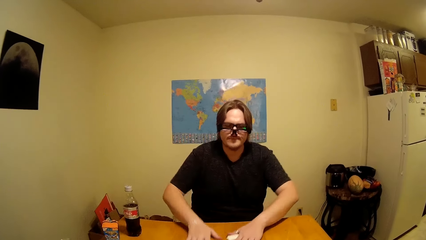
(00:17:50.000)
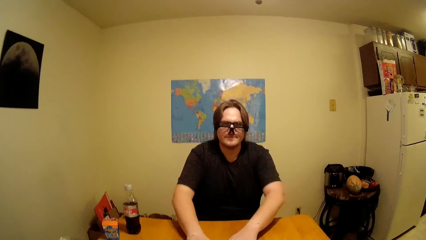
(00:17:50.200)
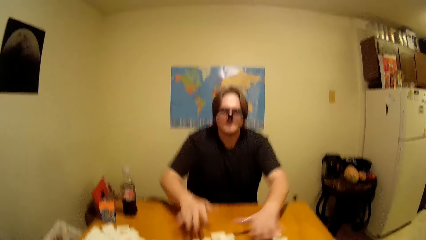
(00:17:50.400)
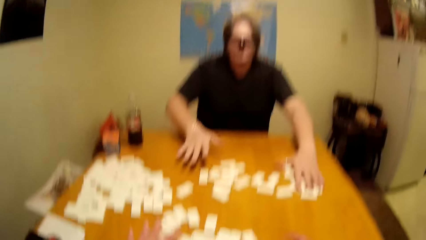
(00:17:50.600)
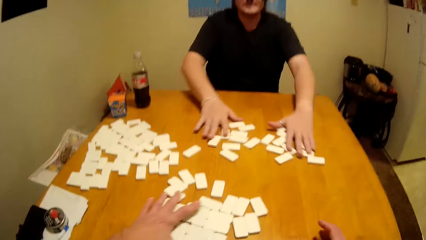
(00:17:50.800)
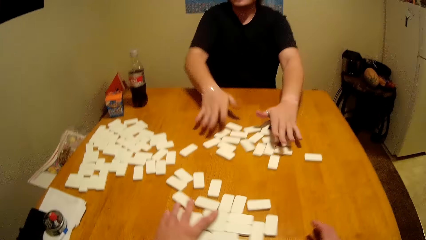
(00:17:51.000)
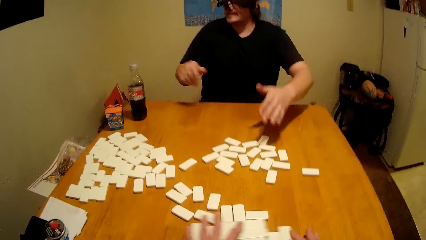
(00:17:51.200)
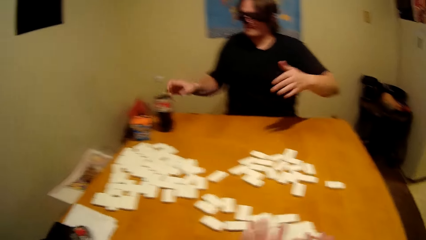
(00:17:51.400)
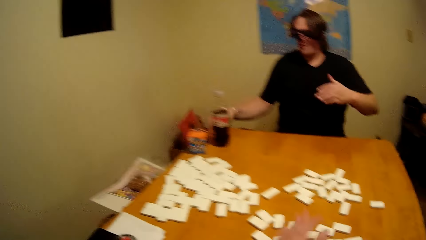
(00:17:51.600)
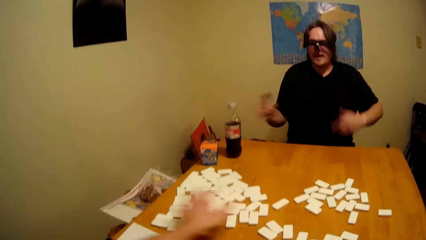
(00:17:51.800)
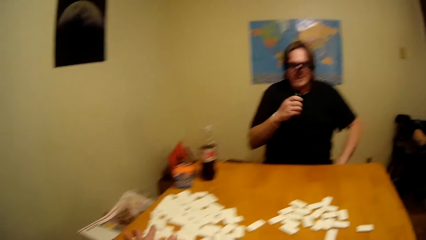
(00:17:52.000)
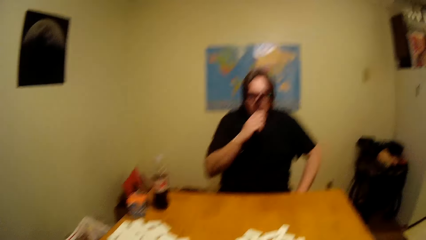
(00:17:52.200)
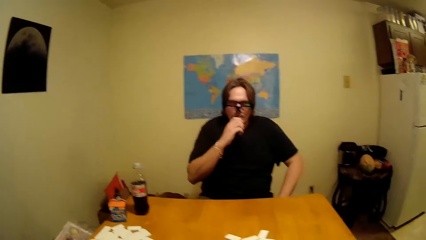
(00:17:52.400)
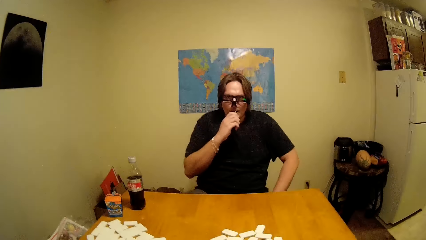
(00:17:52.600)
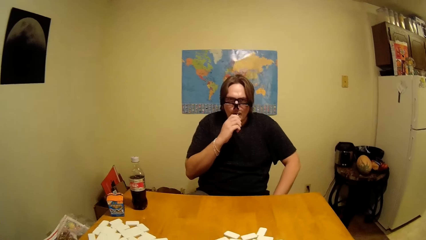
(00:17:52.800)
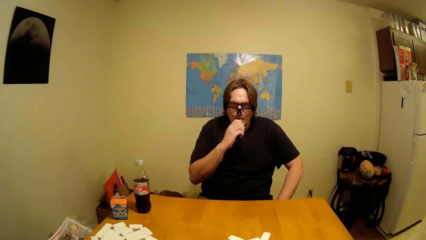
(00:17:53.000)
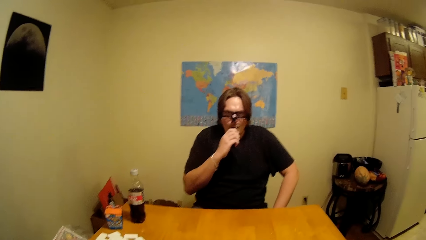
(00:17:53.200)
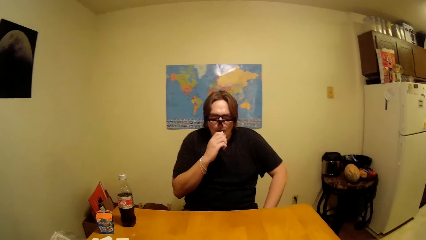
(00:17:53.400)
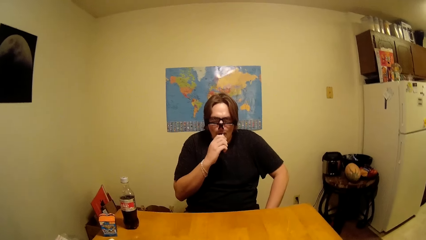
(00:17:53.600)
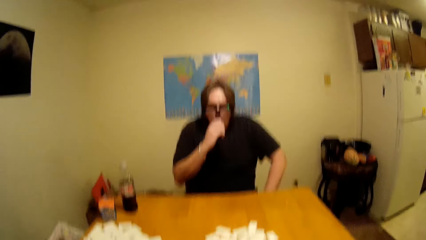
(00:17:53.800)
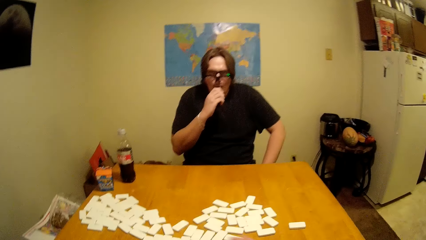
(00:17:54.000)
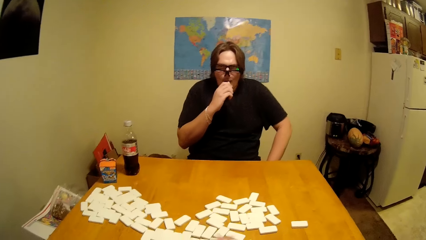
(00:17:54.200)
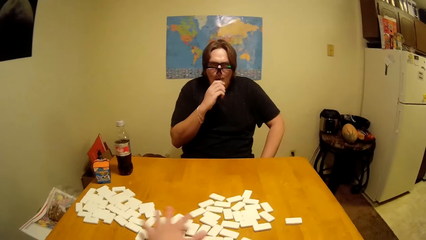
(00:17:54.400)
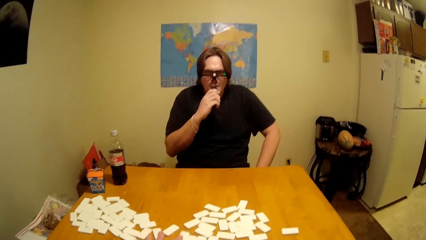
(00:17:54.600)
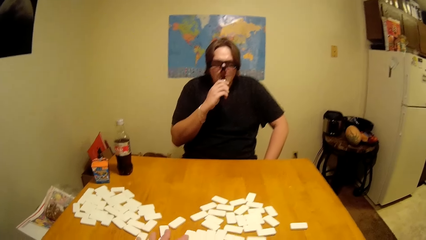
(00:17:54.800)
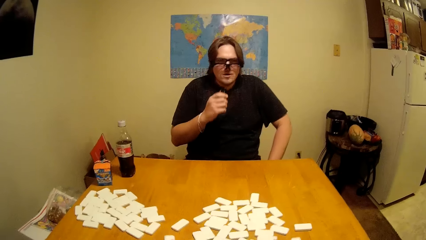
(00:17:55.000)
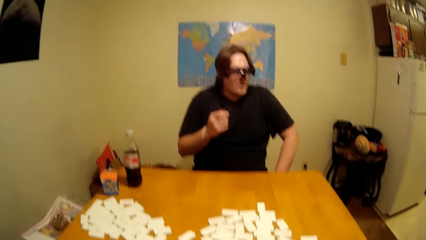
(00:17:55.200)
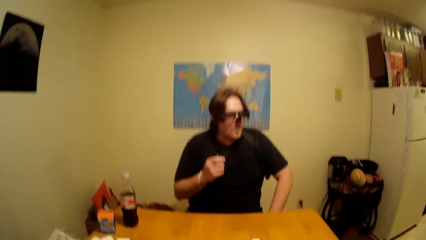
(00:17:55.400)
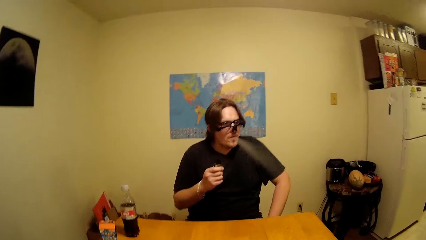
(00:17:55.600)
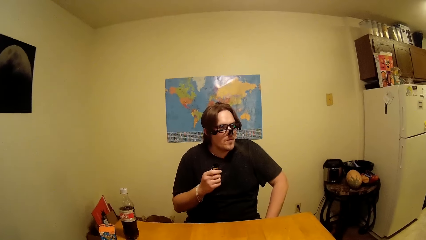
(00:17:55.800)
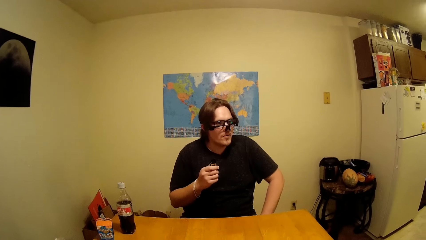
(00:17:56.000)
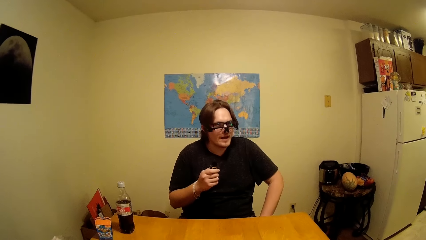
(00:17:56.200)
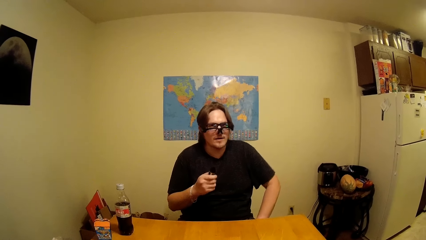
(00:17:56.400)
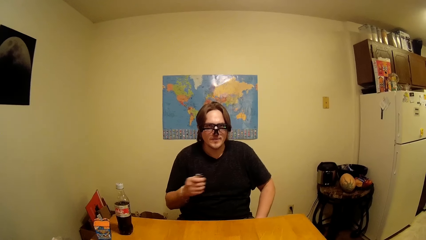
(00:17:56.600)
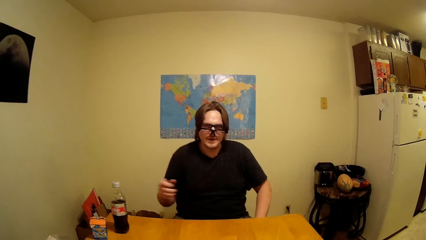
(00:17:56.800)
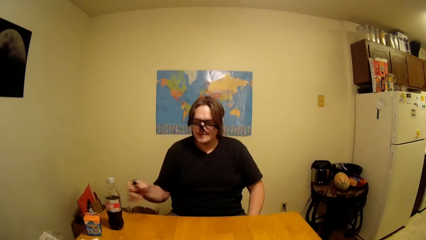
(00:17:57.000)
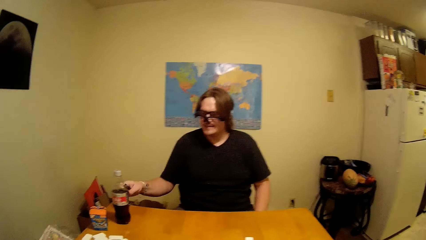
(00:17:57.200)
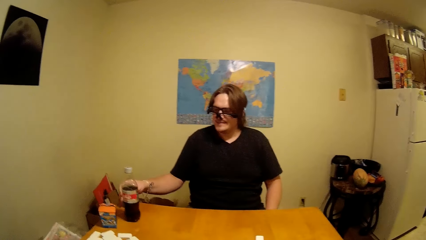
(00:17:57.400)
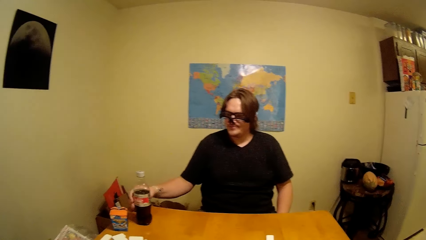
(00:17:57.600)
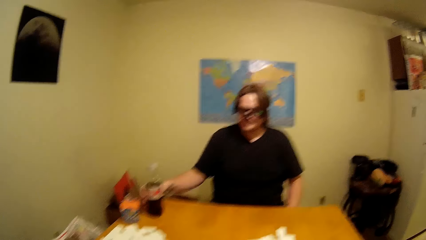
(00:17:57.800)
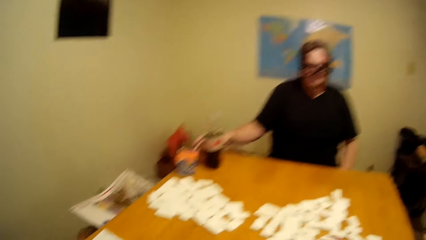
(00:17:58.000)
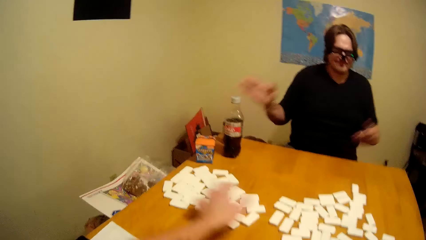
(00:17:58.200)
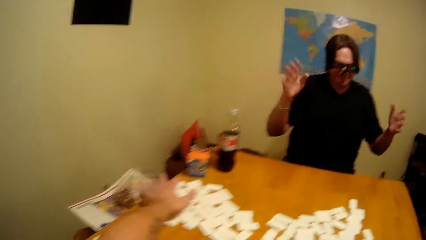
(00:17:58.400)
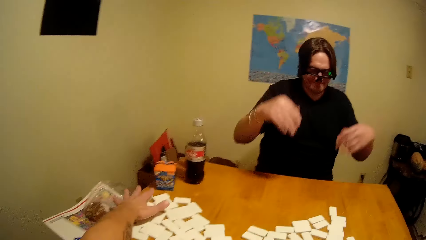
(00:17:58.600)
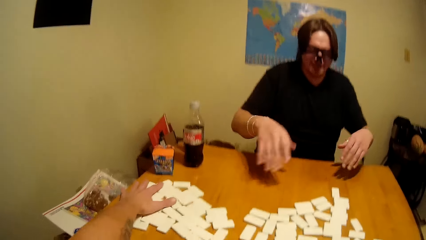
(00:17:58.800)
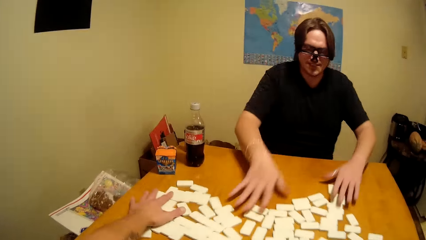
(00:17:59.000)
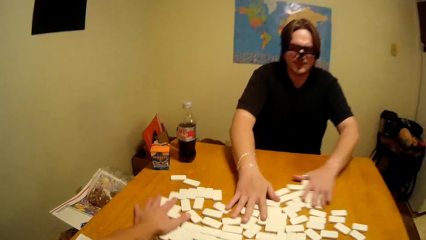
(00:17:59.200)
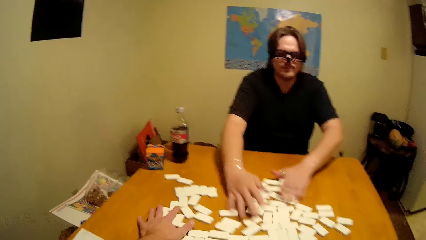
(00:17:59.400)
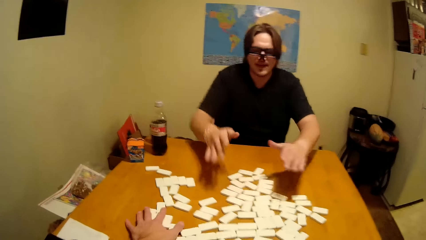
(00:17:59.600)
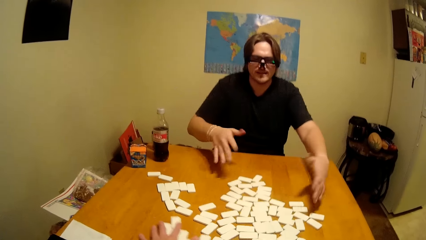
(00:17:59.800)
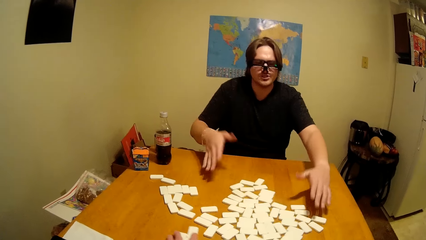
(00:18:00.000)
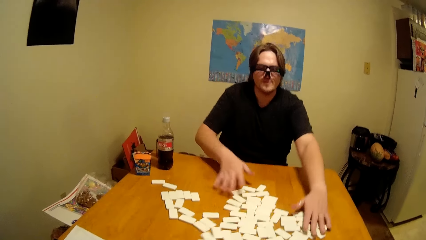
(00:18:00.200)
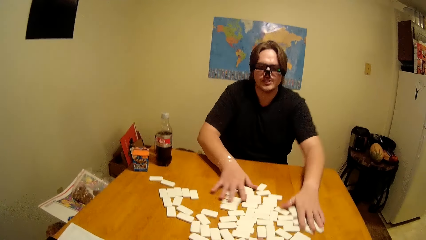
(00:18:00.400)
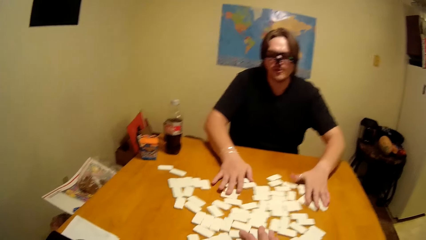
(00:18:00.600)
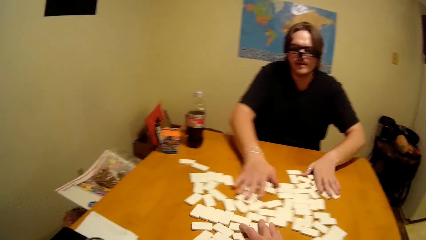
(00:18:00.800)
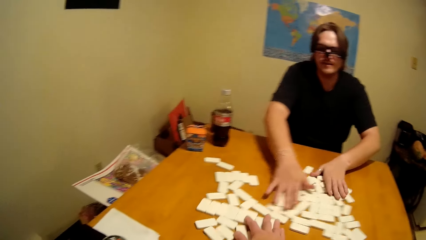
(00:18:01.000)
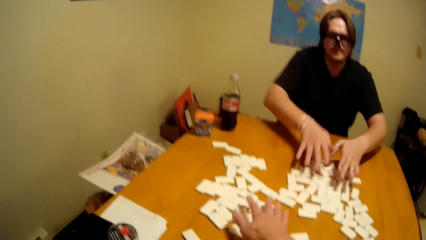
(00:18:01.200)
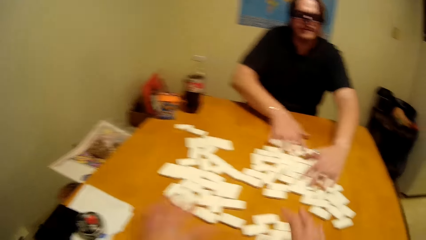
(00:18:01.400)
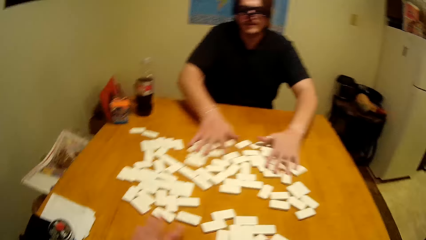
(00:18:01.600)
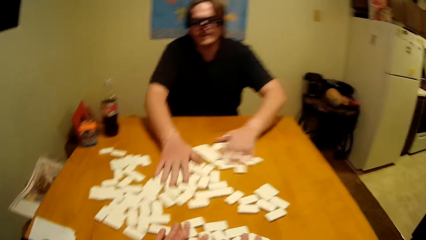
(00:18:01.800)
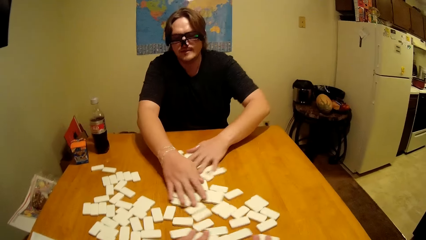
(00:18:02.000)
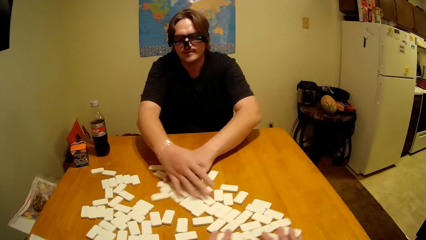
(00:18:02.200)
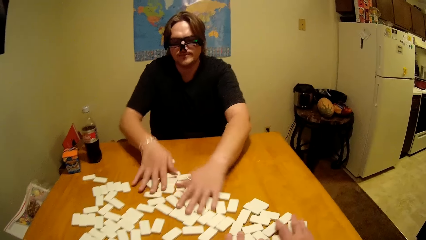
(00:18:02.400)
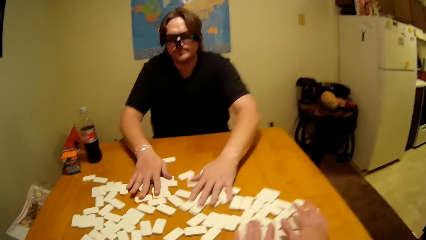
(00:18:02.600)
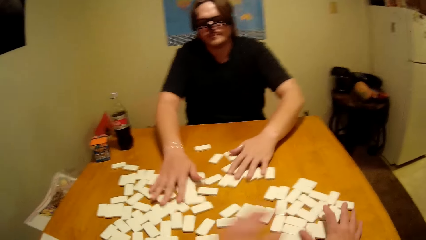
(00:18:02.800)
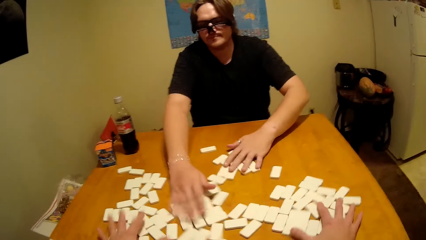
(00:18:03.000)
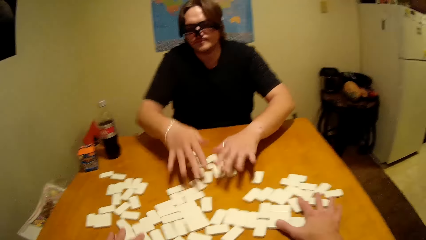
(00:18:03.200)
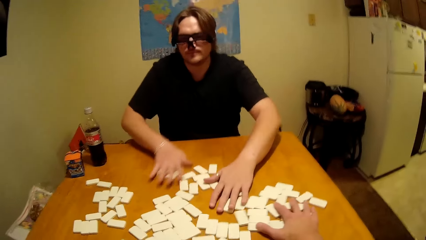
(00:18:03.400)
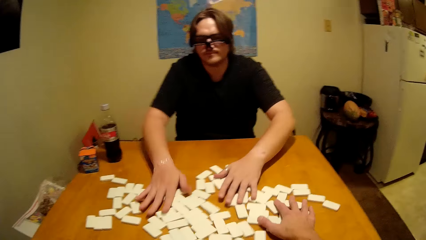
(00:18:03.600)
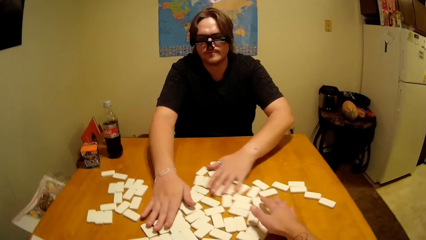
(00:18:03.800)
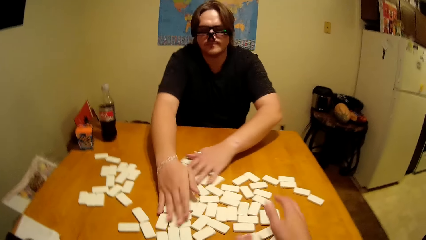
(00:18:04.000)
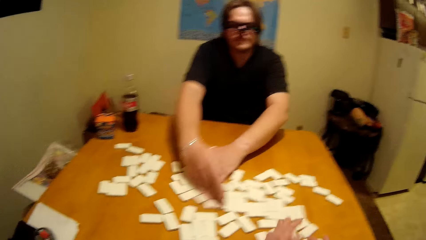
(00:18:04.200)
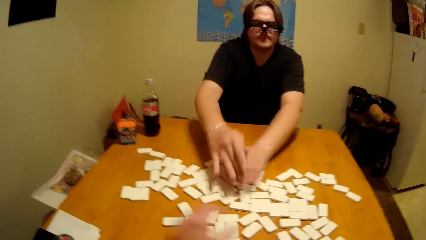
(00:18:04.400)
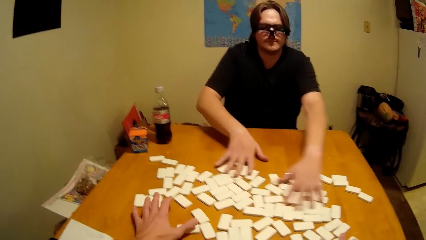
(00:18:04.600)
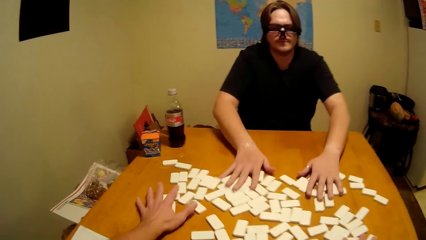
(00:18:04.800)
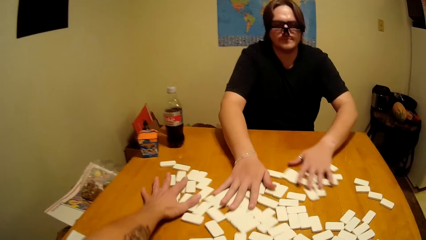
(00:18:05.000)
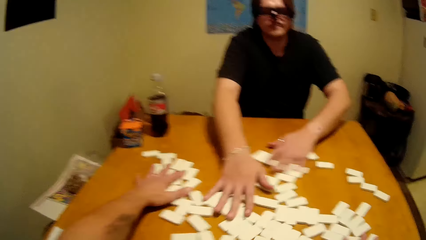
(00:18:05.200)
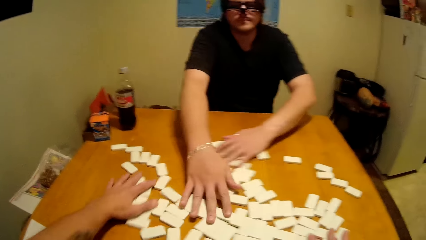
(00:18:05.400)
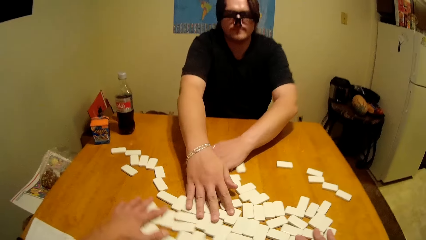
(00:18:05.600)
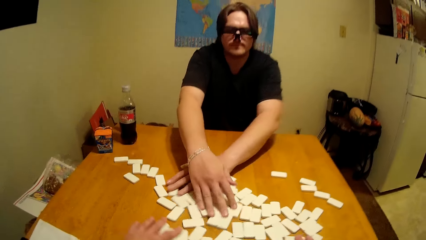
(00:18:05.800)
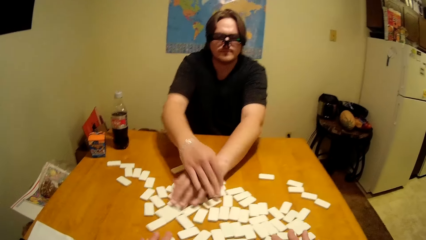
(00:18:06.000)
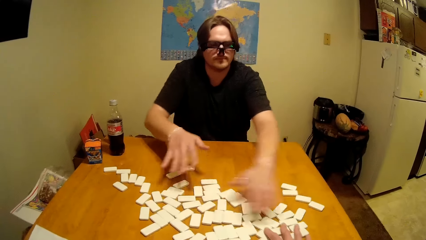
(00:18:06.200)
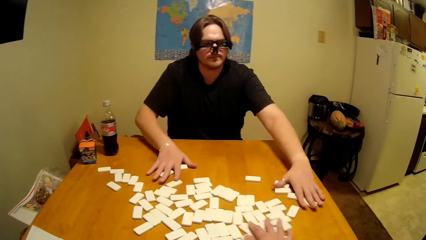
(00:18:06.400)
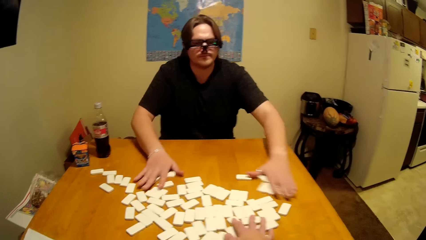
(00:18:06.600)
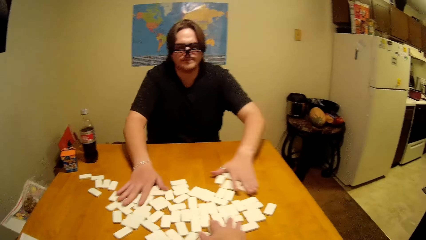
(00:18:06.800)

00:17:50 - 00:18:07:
A man picks up a shisha pot and smokes. The camera wearer smokes. The man puts his shisha pot on the table. The camera wearer rearranges the dominoes tiles with the man.
